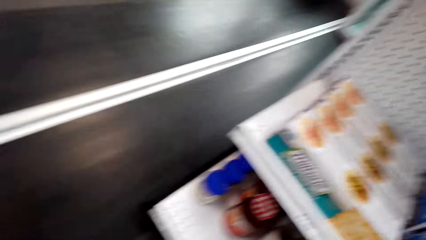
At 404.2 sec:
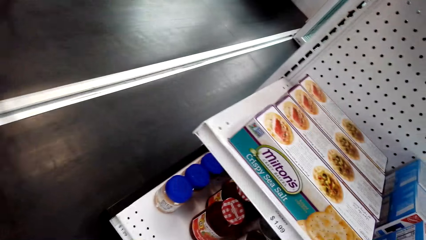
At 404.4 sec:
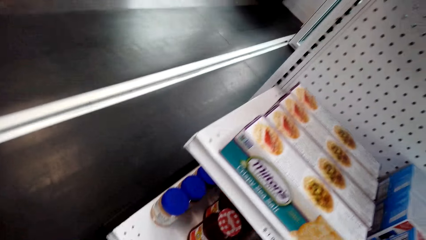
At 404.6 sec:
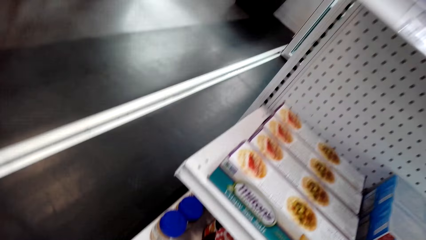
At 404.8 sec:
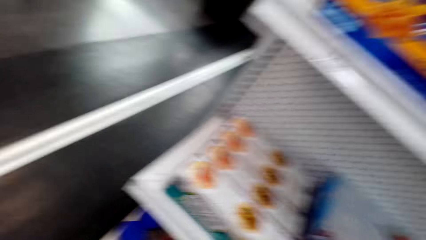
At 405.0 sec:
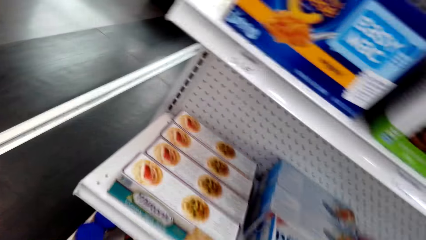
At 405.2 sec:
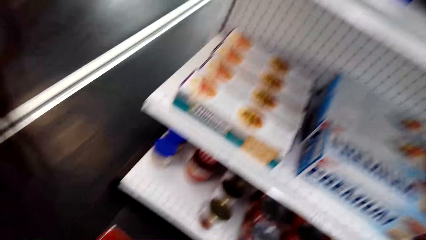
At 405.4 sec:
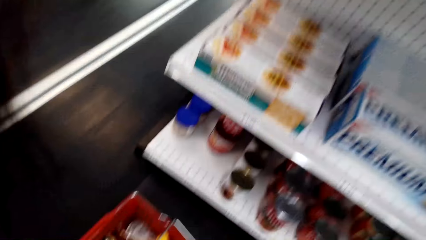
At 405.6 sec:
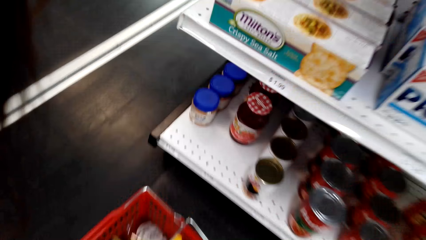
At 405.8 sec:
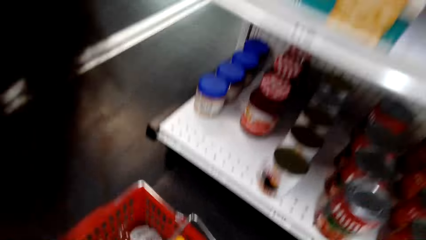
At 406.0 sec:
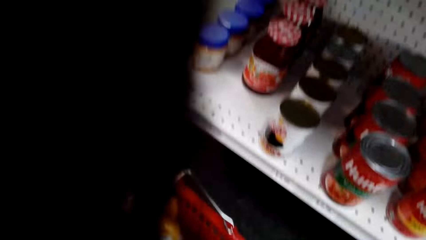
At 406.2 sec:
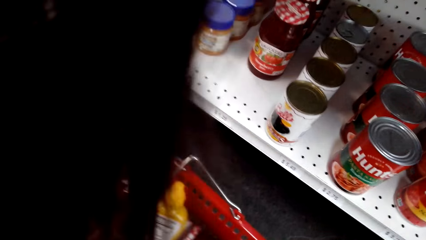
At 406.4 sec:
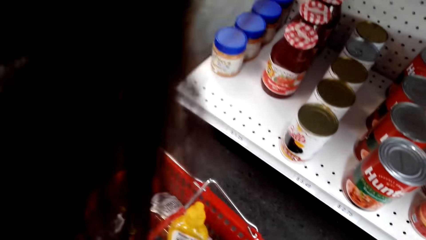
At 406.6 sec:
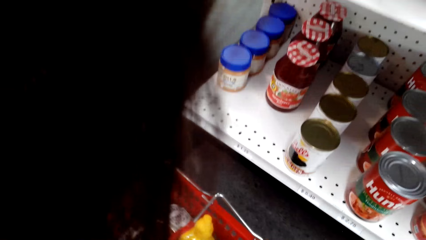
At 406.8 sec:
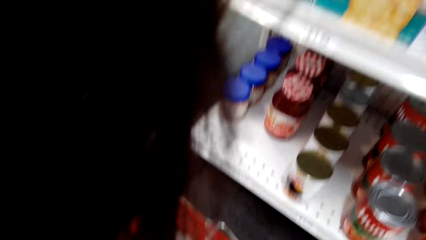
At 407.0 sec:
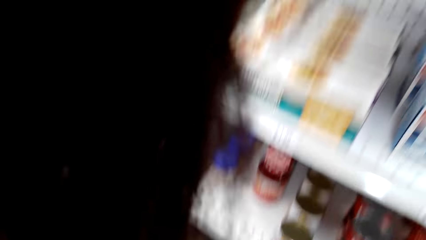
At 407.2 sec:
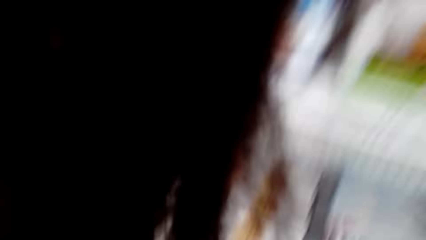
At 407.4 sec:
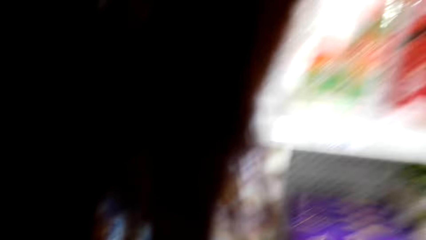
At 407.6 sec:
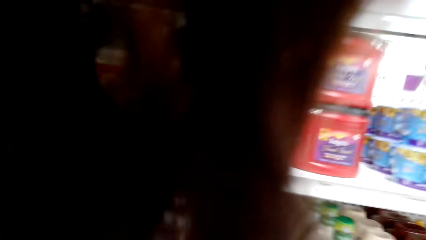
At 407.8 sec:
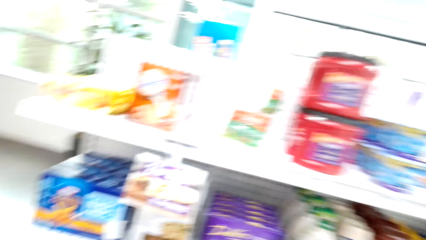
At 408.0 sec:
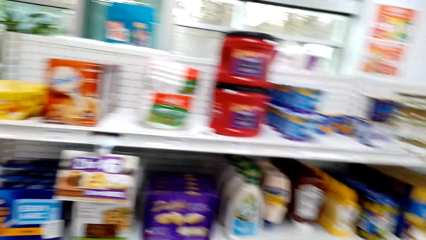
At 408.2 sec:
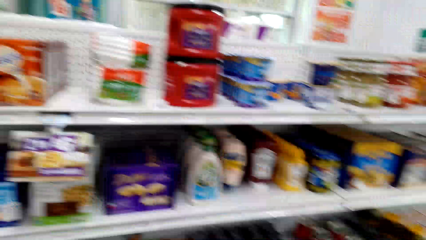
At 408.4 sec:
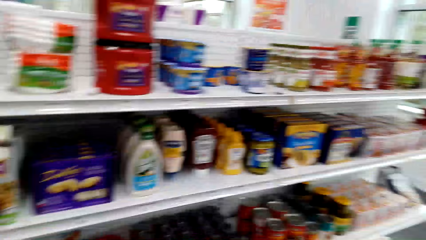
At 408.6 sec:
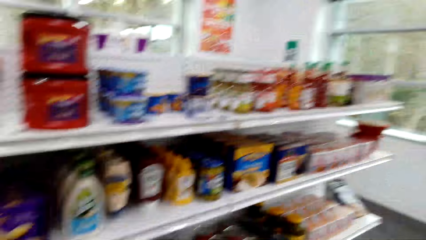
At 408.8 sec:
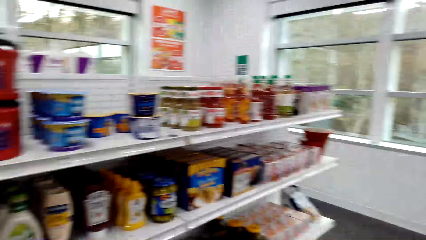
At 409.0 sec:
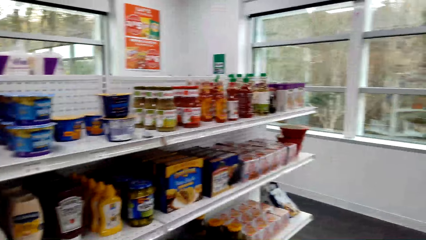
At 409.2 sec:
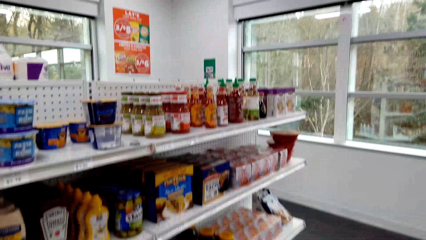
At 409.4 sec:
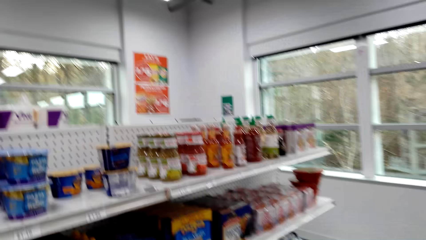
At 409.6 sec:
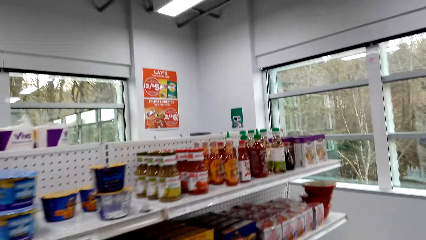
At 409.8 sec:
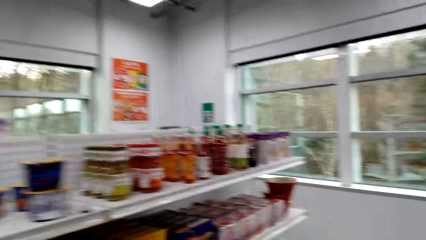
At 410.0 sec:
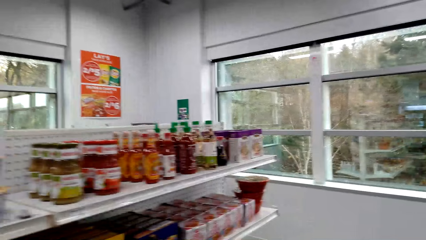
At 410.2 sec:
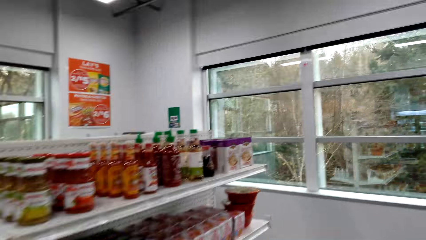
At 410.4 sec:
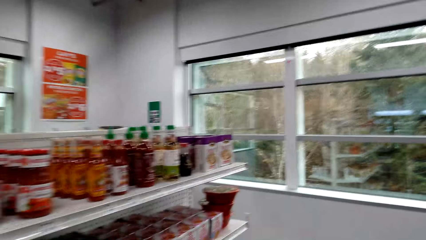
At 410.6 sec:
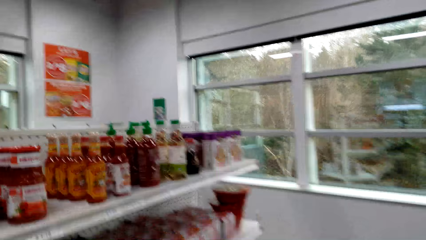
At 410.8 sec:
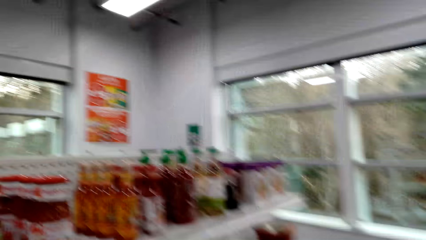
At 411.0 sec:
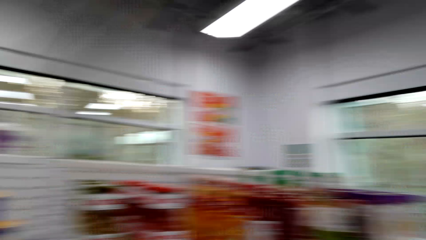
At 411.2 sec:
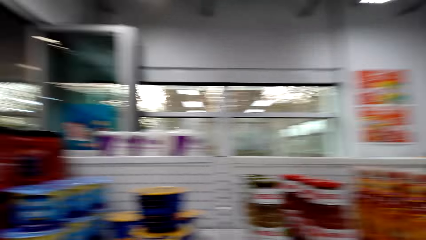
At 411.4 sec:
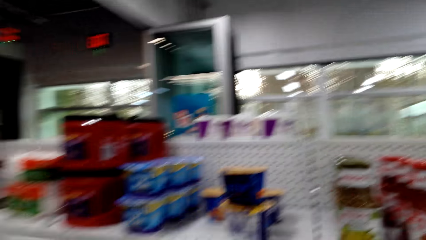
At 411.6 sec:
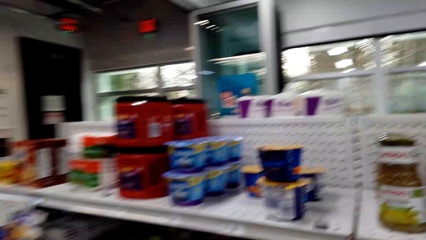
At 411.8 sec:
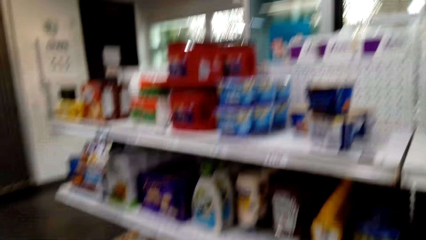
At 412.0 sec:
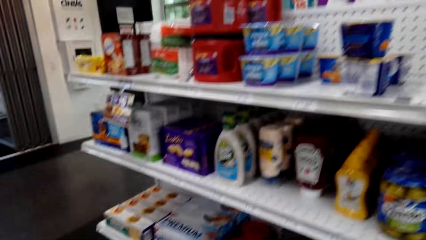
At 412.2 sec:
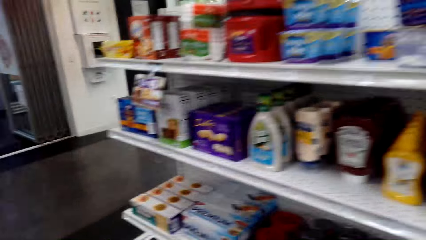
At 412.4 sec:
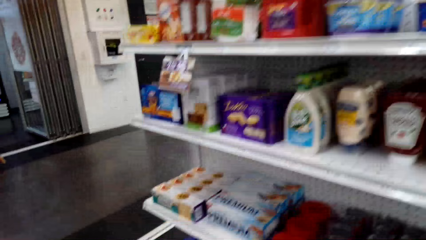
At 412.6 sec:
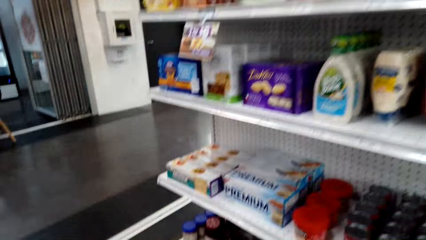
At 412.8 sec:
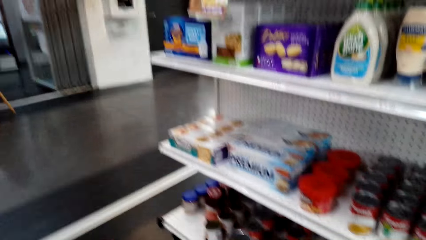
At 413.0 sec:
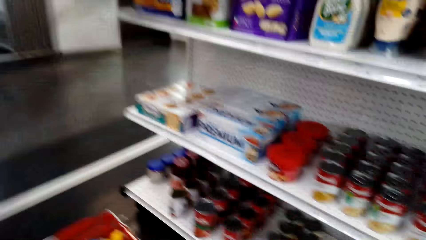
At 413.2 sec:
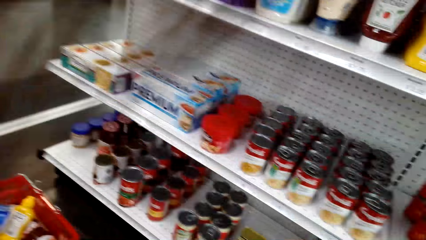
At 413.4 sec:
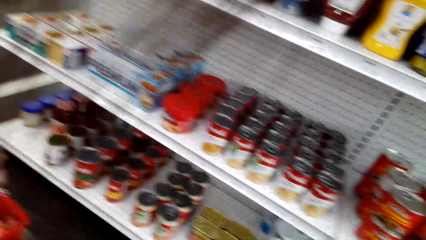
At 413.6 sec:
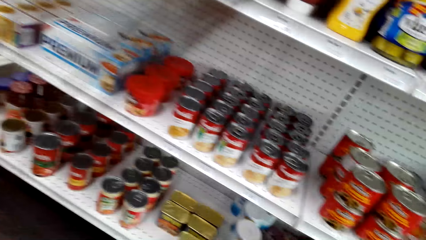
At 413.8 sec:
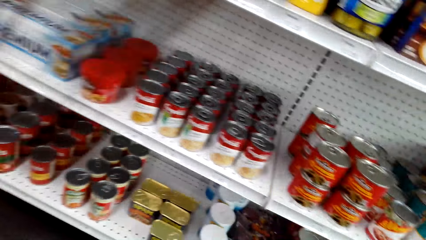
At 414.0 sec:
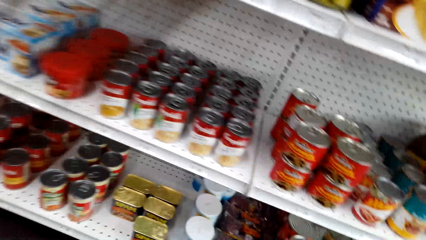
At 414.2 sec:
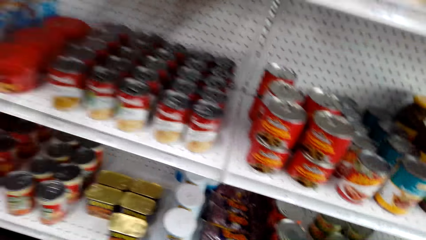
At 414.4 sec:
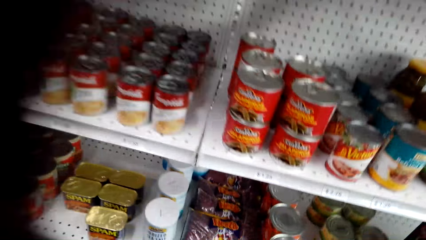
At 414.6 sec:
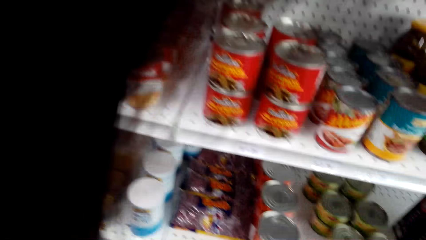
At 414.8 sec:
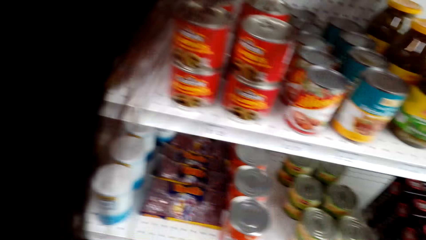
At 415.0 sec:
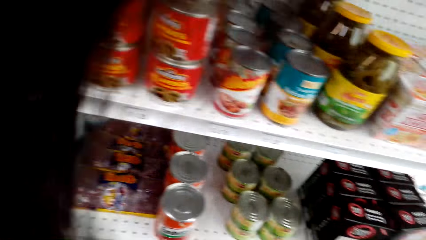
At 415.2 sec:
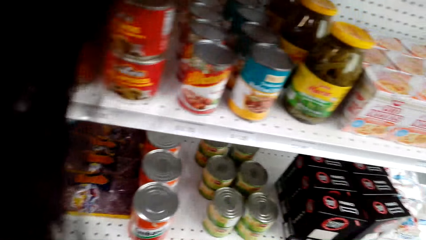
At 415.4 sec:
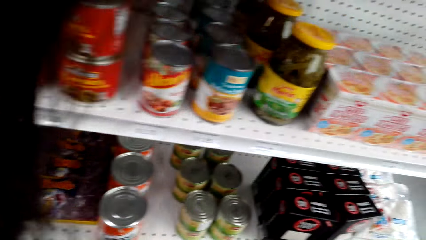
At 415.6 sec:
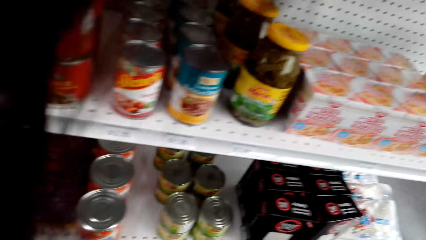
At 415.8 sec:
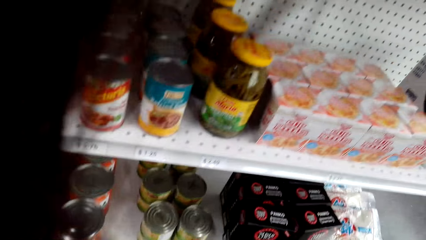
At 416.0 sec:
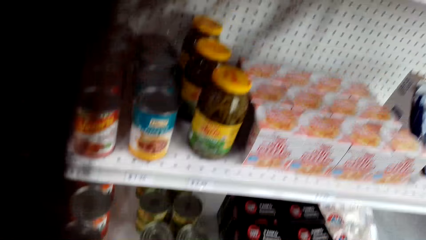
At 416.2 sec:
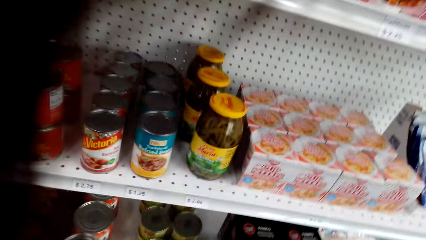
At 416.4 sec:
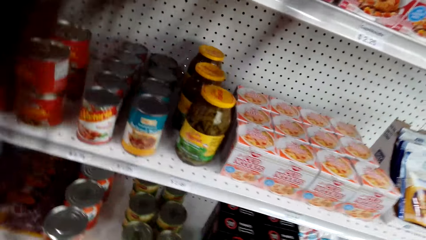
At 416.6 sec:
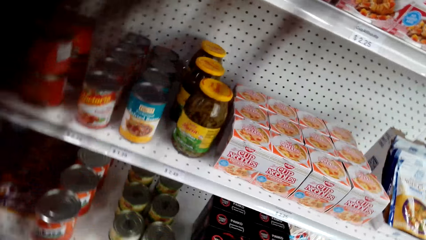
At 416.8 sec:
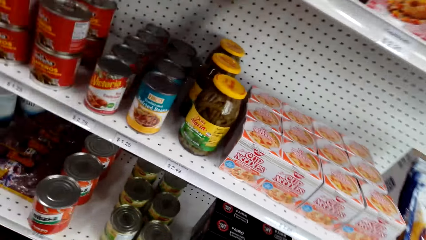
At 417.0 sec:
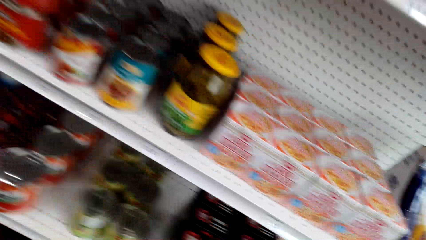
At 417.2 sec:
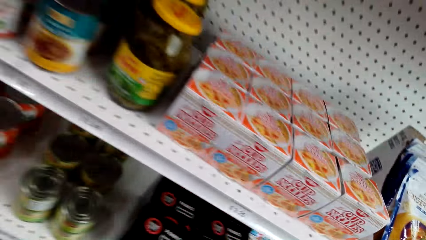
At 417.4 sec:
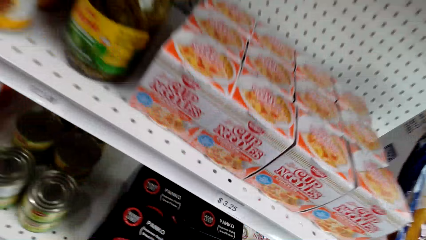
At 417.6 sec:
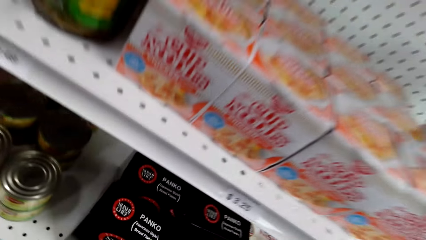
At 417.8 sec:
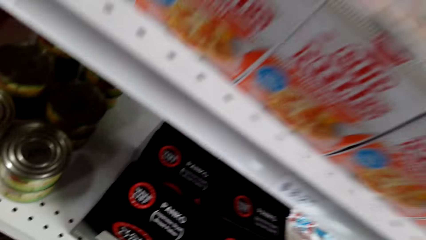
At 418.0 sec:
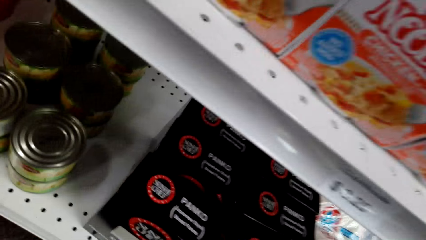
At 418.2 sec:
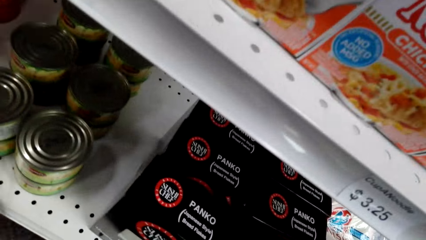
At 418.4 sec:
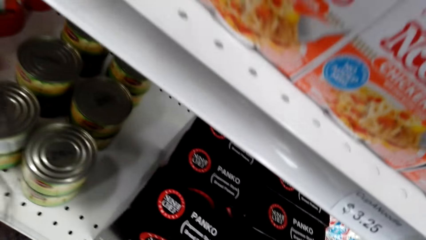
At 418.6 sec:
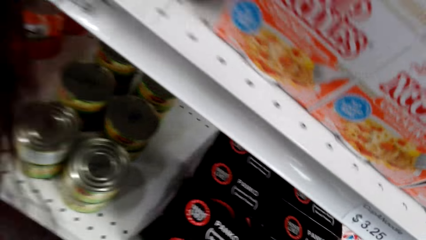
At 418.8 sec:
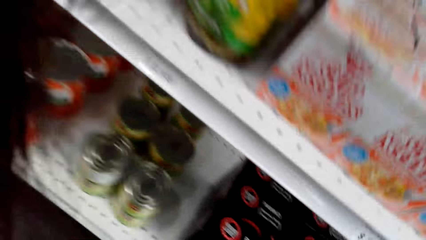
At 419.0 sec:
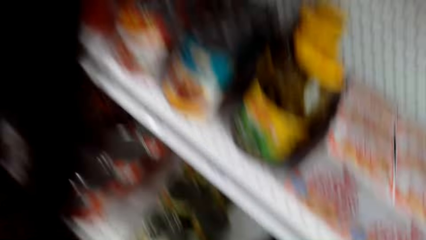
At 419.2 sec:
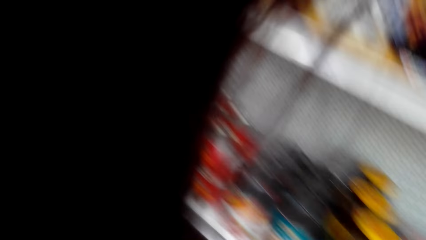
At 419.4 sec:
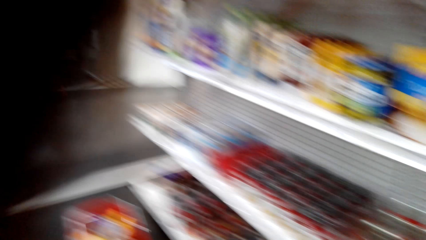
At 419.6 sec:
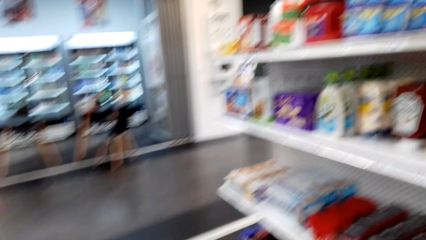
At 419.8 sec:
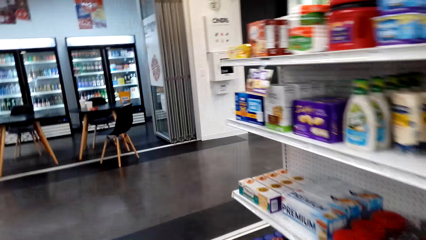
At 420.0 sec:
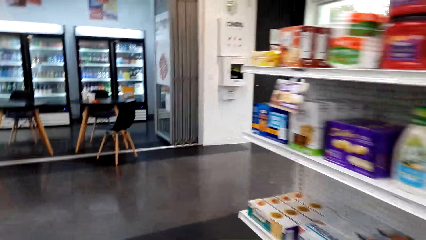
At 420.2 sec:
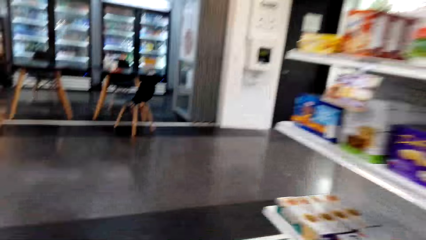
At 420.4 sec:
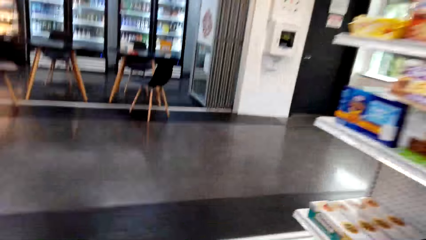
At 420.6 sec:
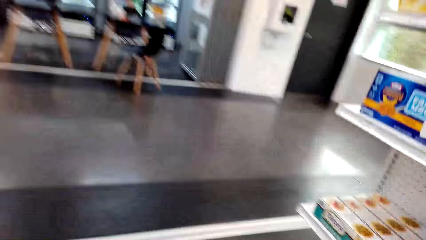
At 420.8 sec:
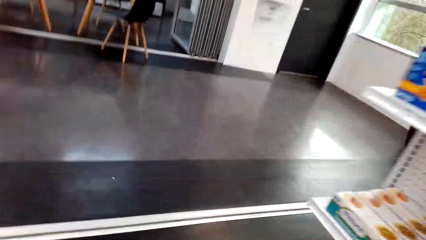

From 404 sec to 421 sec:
The camera wearer puts the cheese in the basket. They look inside the shopping basket. They walk around the supermarket. They look at the items on the shelf.
